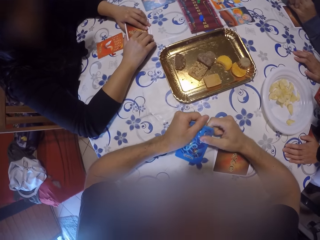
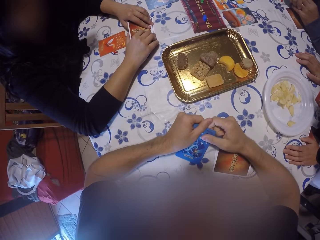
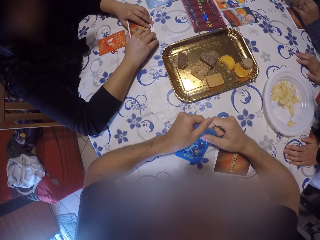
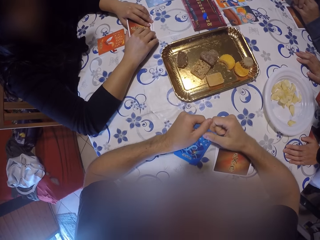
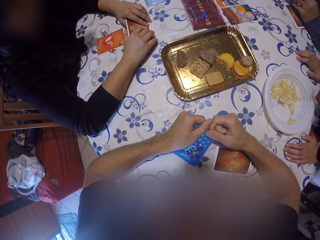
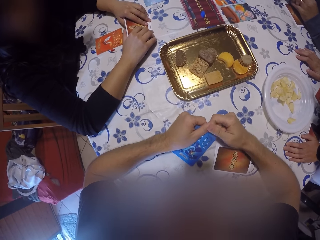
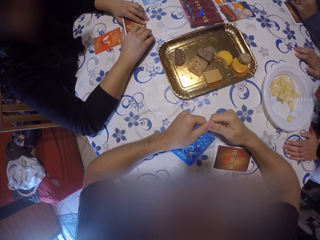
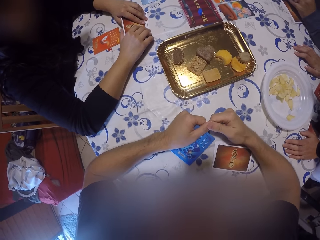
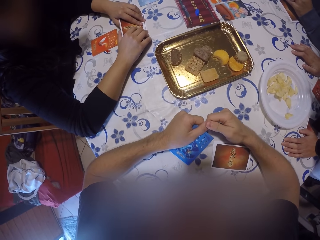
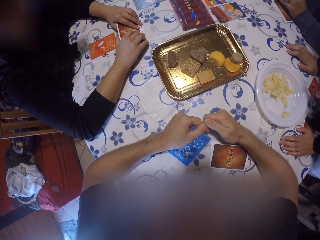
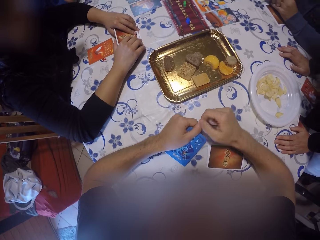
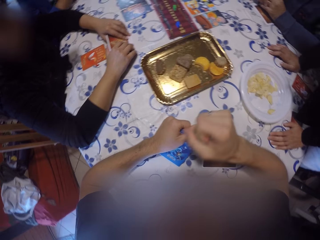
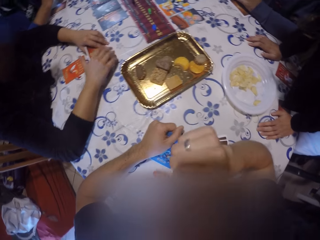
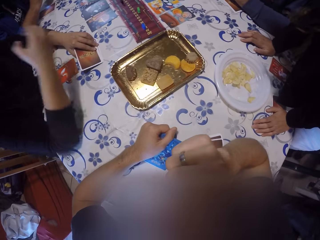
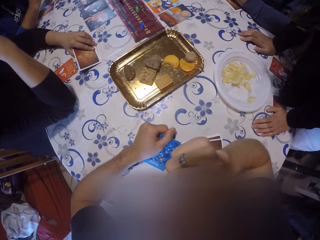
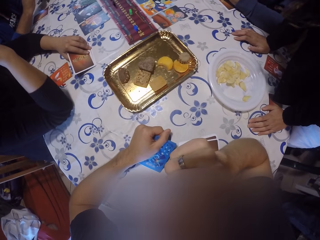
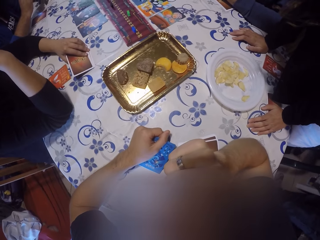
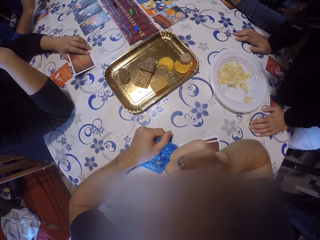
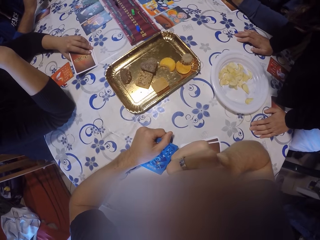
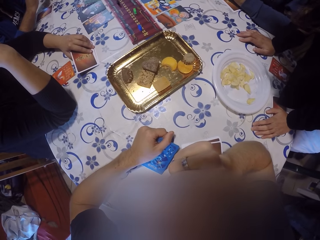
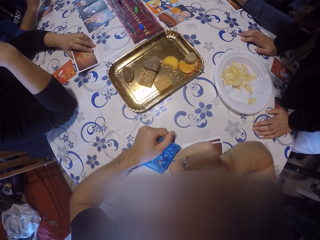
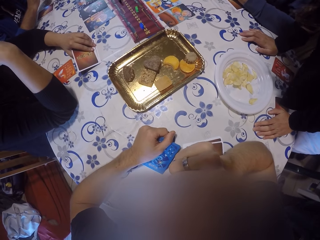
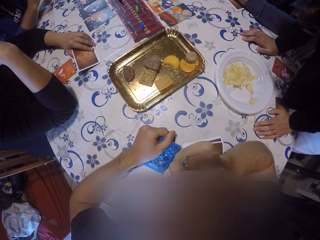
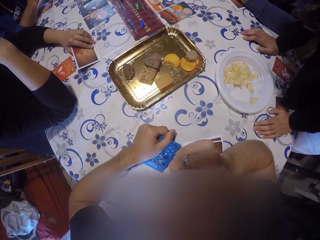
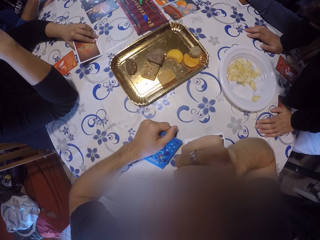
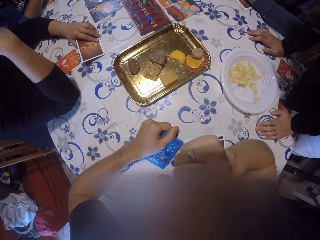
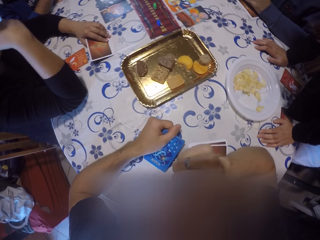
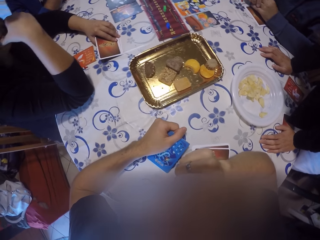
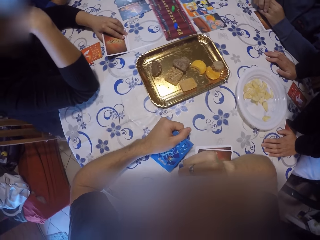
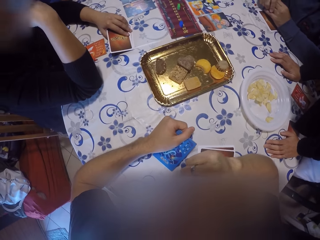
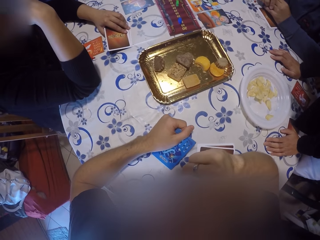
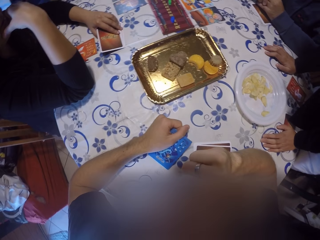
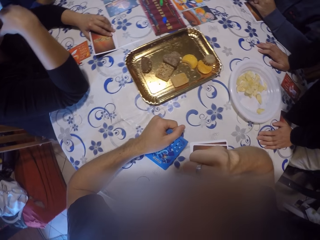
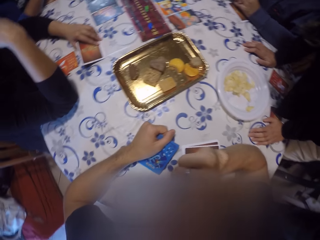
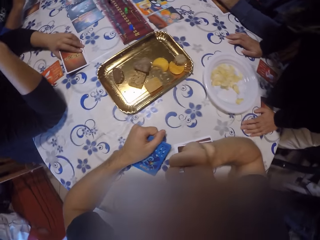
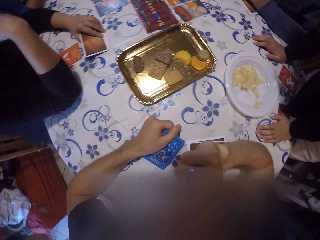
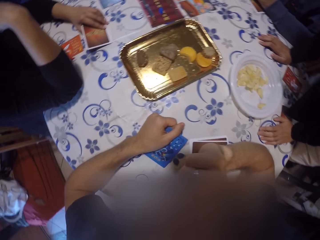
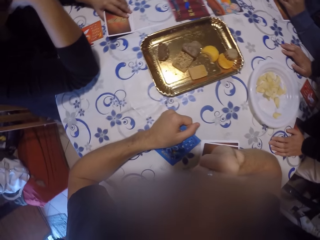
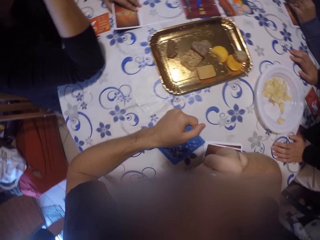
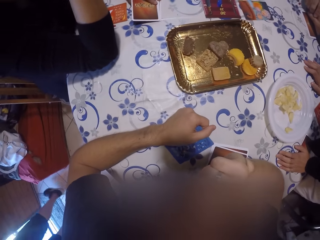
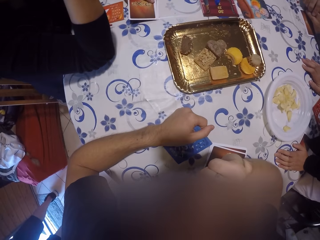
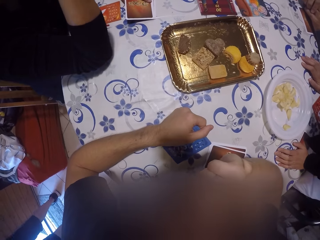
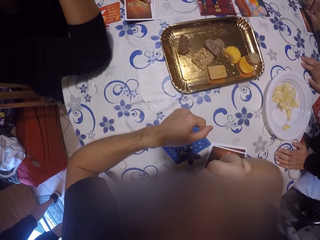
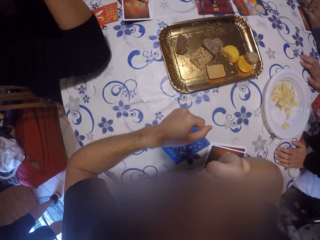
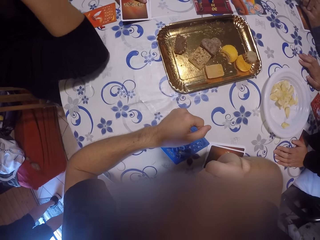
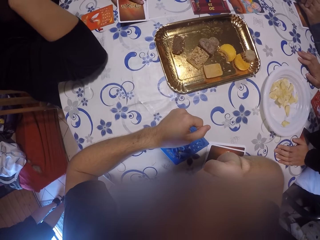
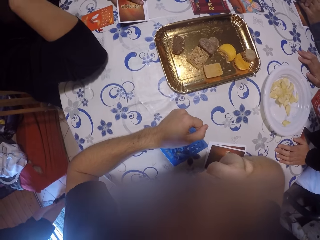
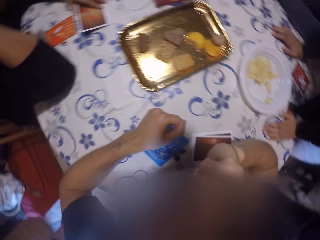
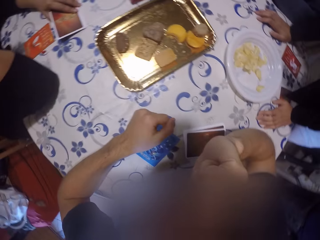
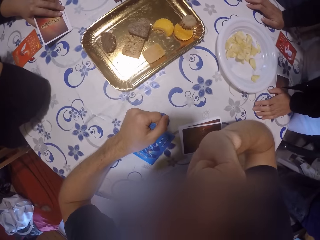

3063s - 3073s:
The camera wearer stares at the table. He moves his right hand towards his chin. He touches something.

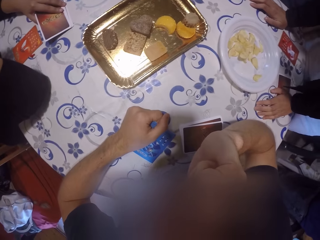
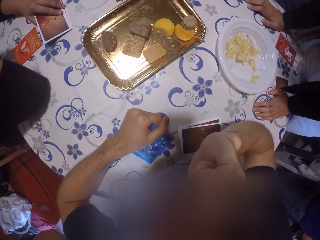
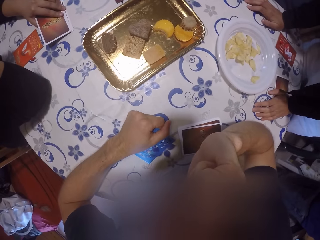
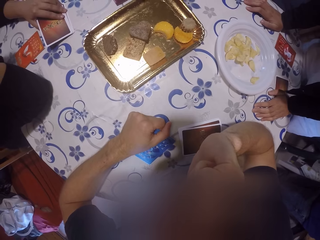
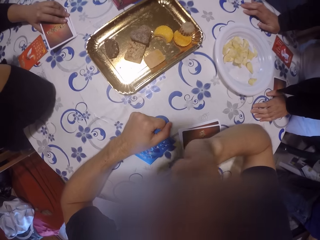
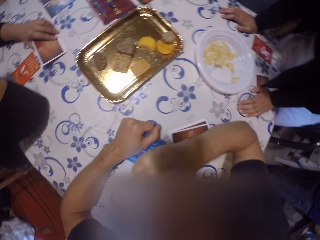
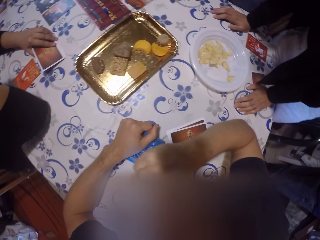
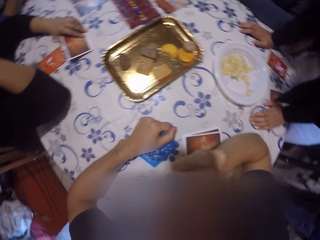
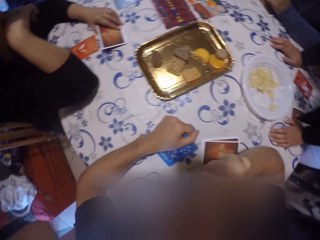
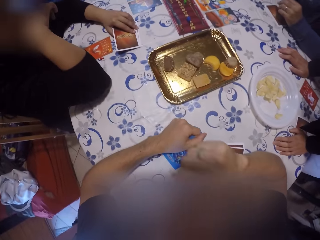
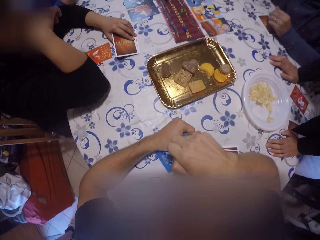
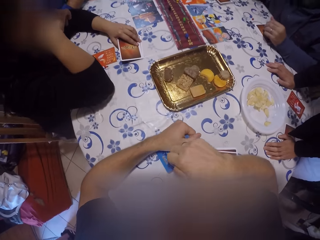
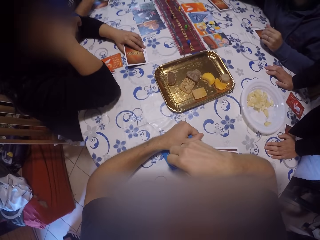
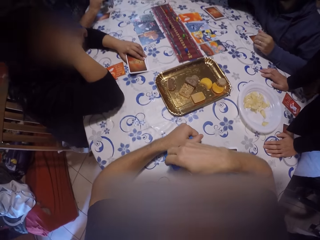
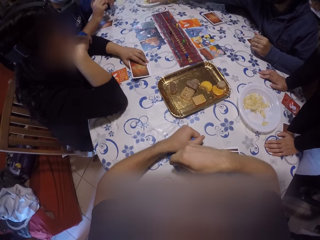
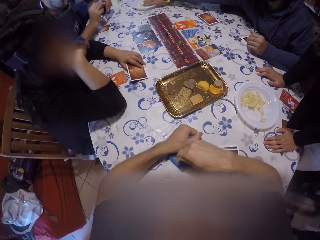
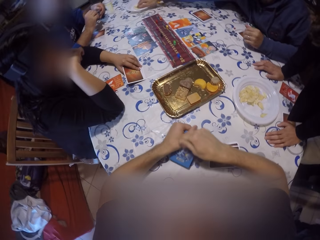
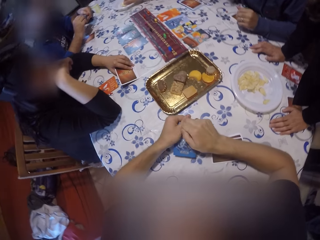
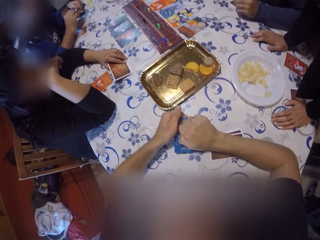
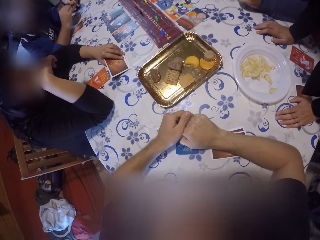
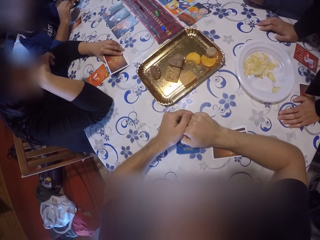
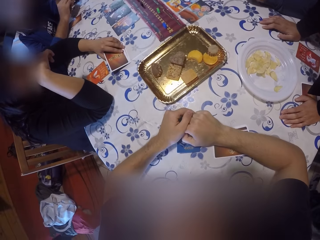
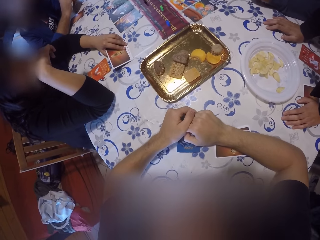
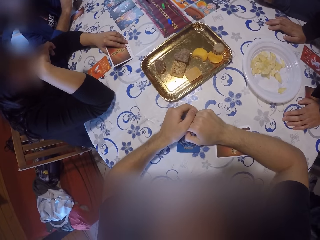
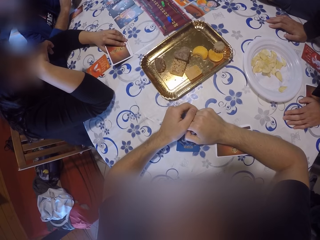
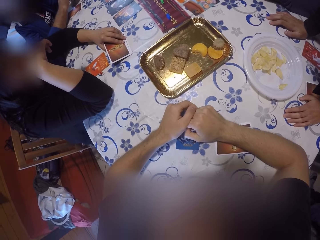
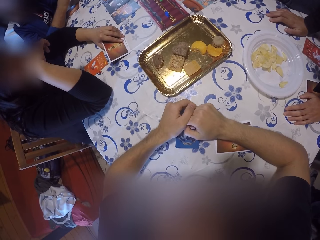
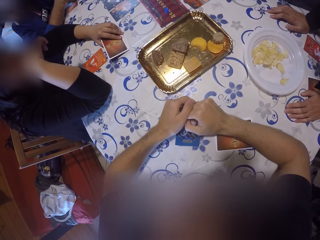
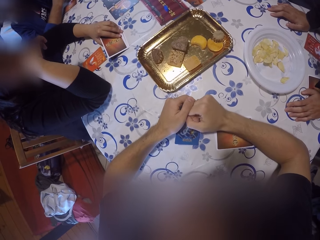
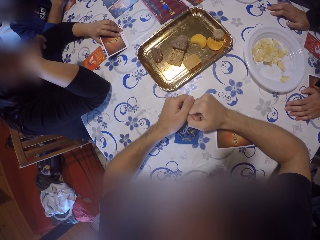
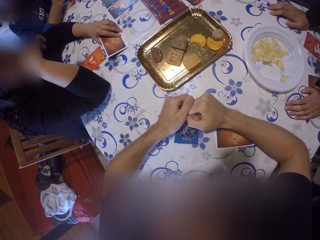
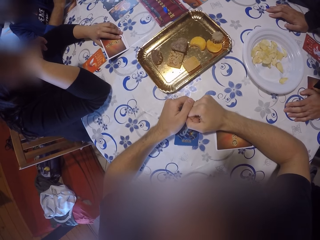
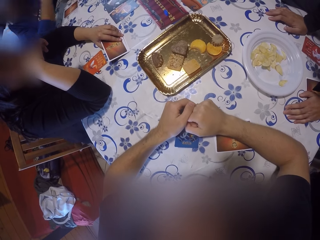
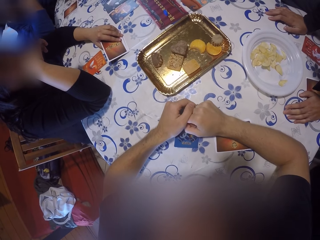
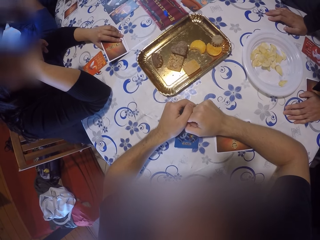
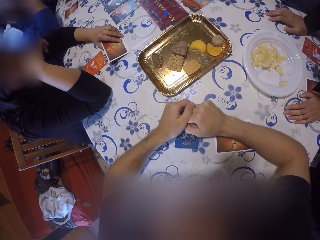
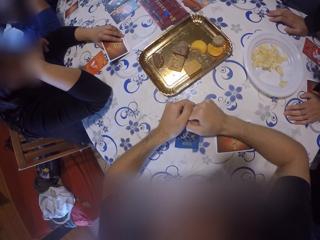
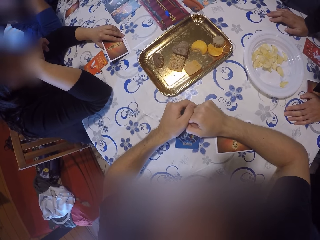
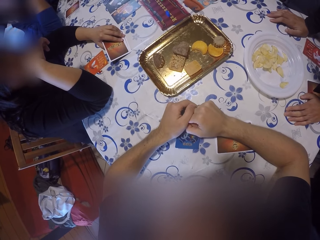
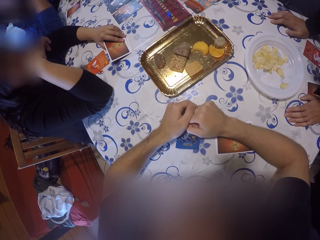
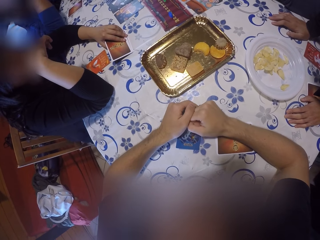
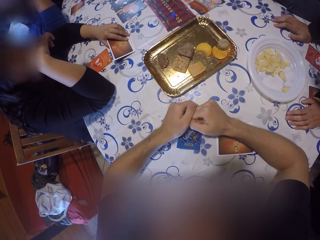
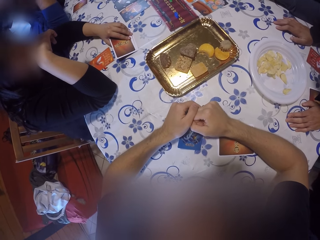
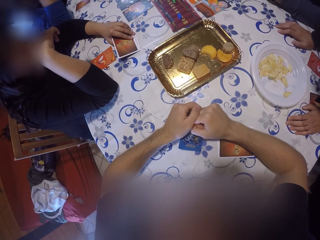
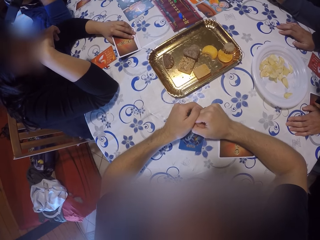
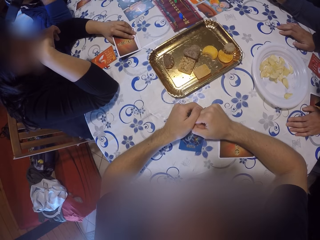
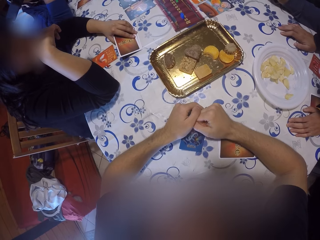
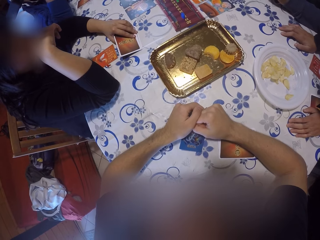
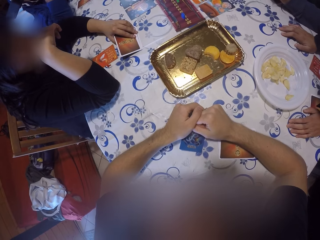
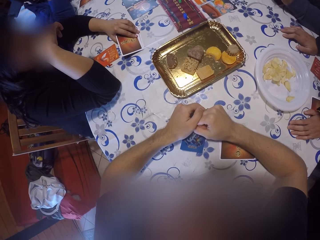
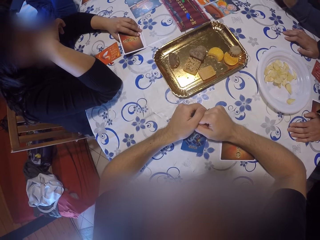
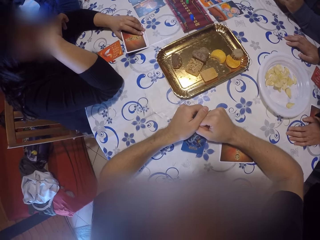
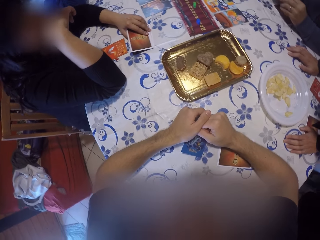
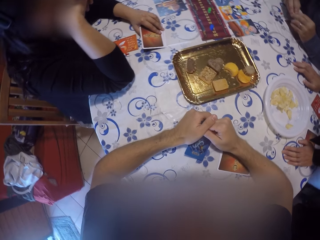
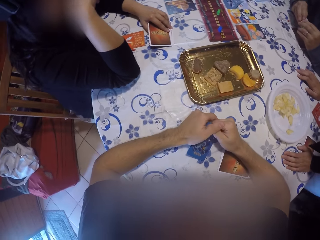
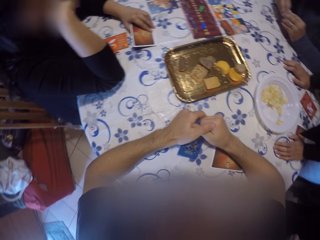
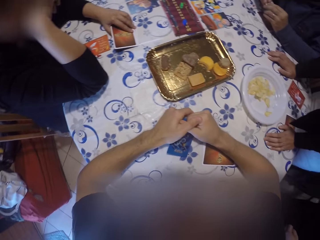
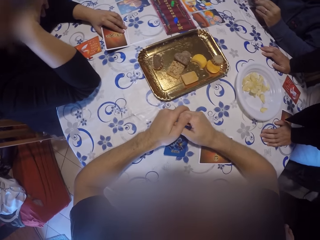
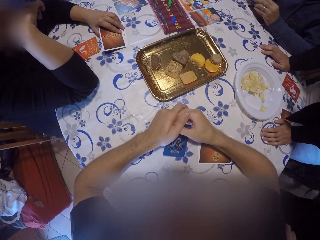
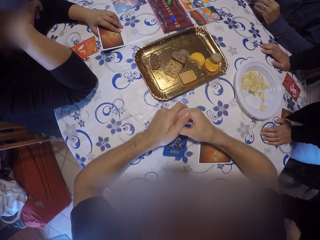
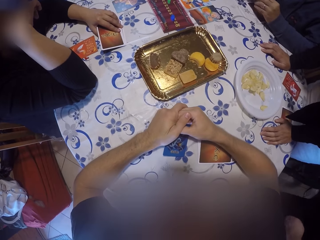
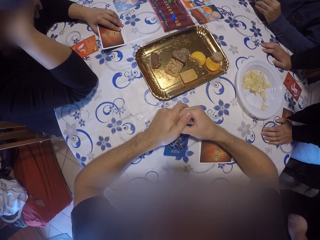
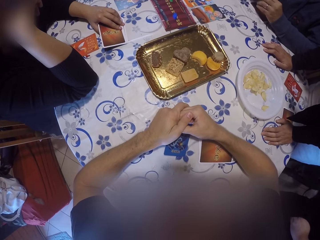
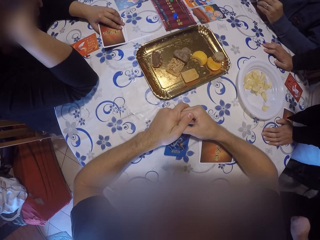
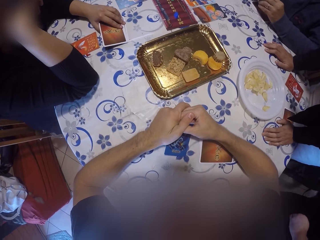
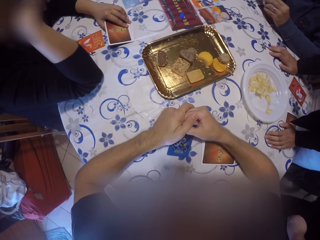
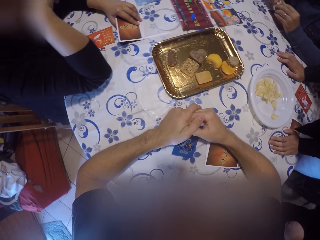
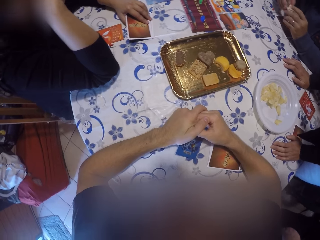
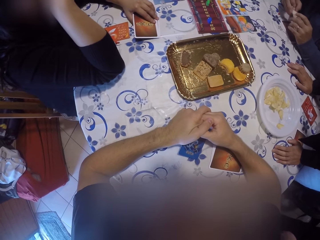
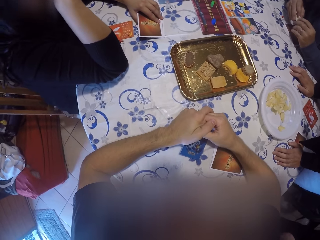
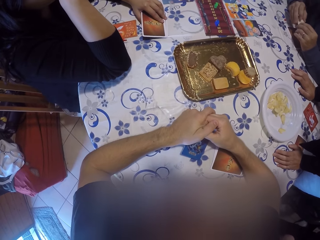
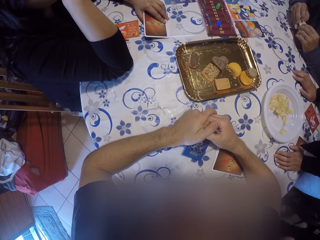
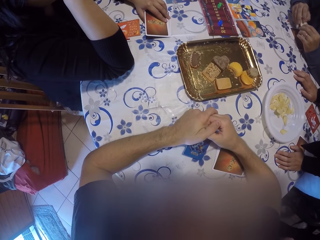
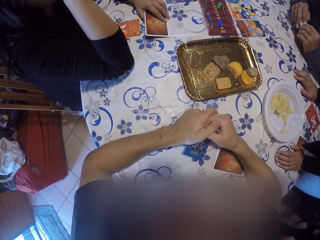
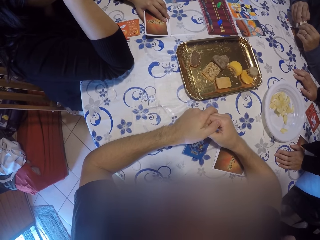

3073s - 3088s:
The camera wearer places his right hand on the card.
